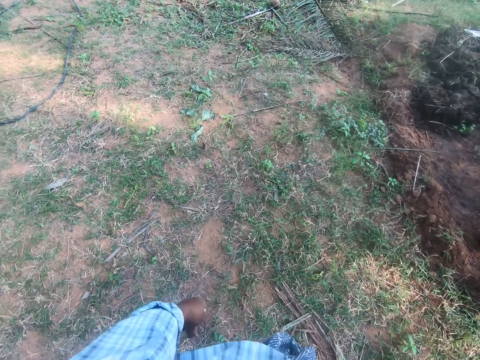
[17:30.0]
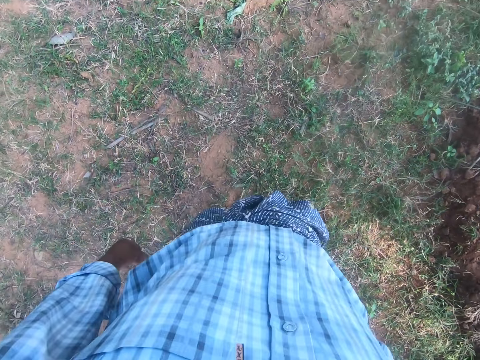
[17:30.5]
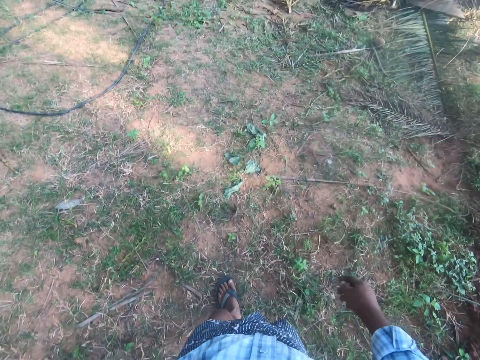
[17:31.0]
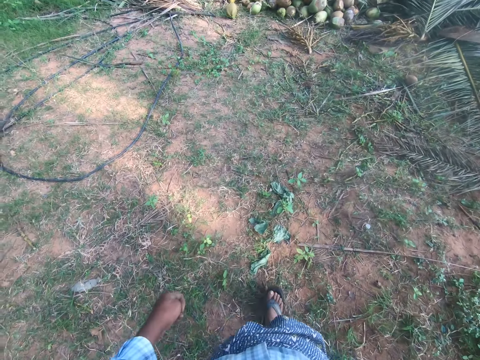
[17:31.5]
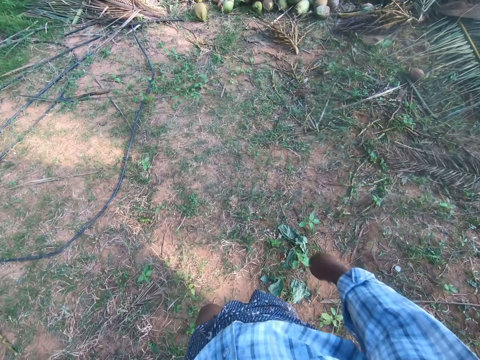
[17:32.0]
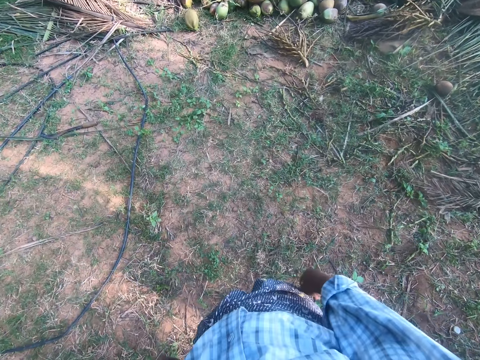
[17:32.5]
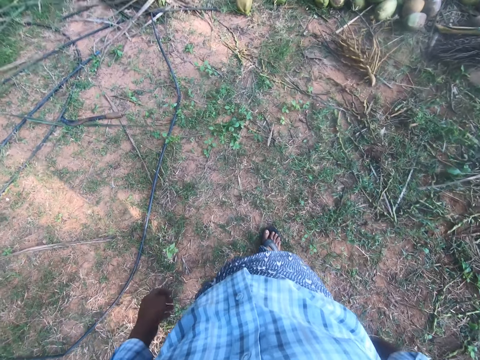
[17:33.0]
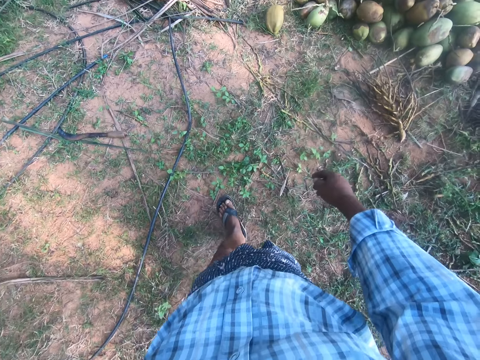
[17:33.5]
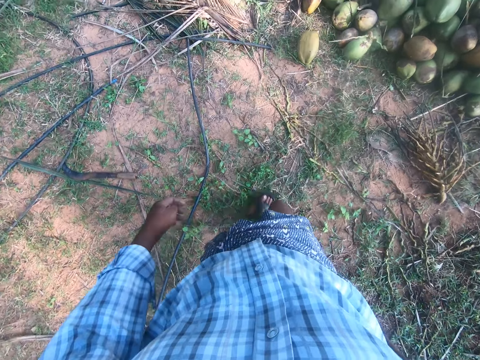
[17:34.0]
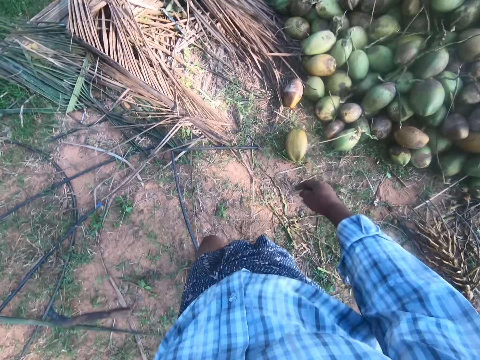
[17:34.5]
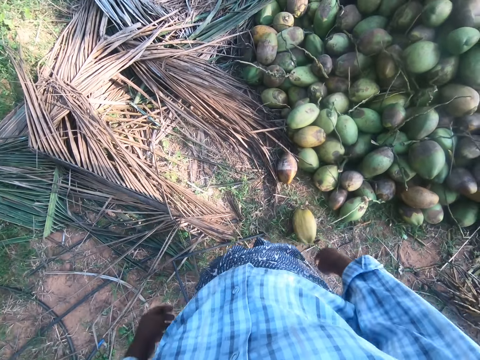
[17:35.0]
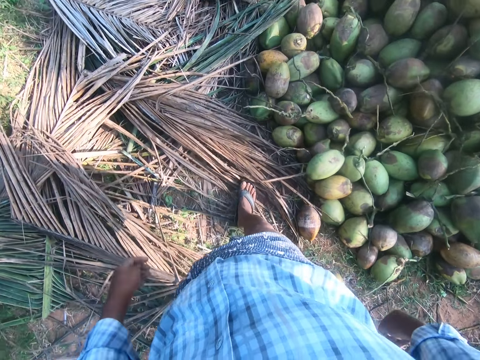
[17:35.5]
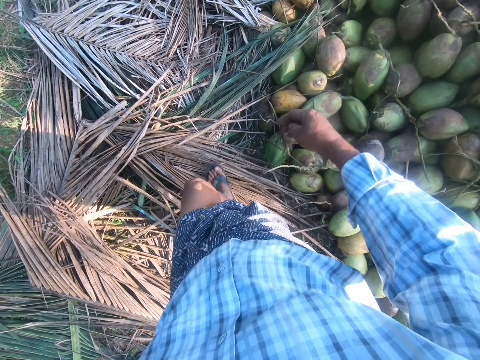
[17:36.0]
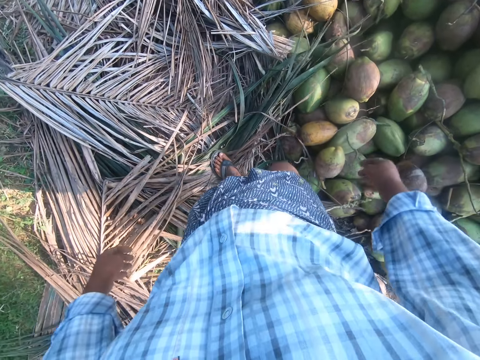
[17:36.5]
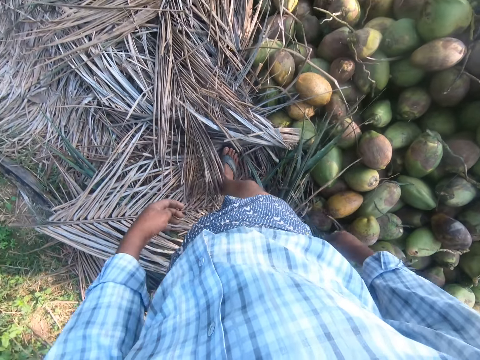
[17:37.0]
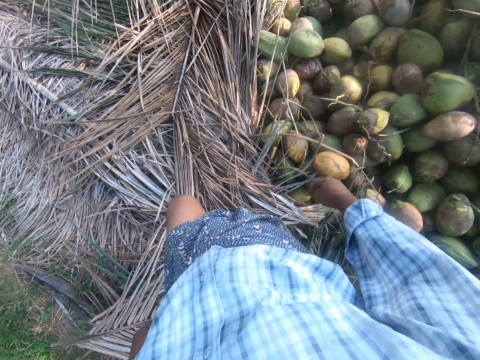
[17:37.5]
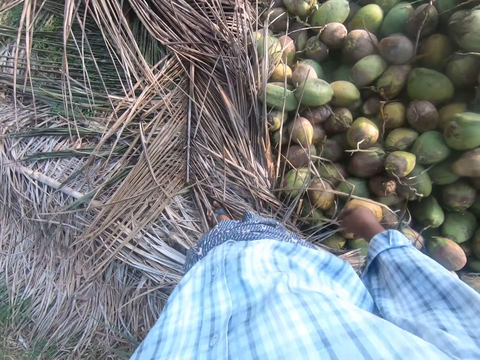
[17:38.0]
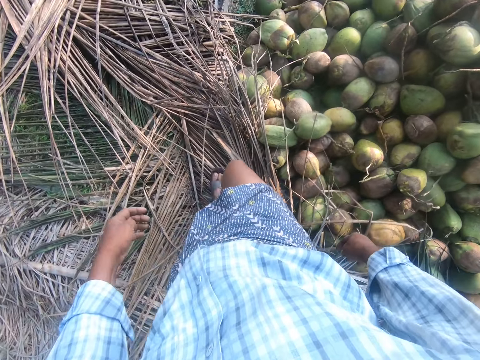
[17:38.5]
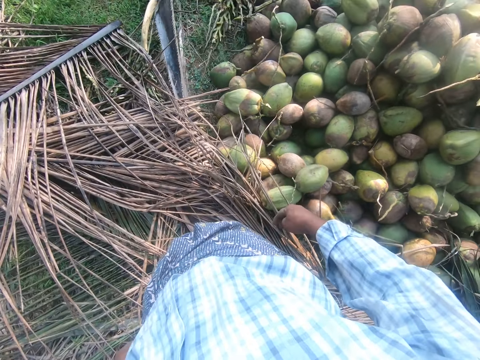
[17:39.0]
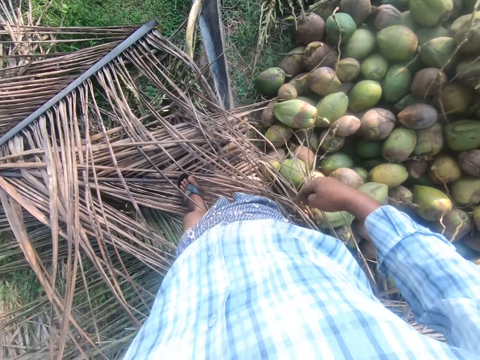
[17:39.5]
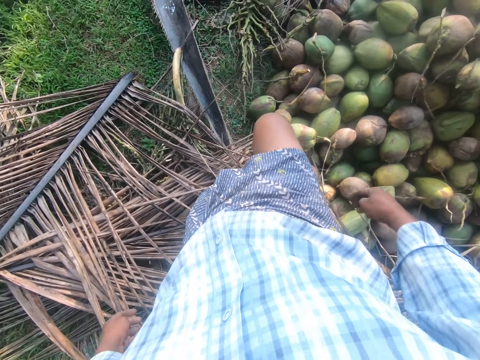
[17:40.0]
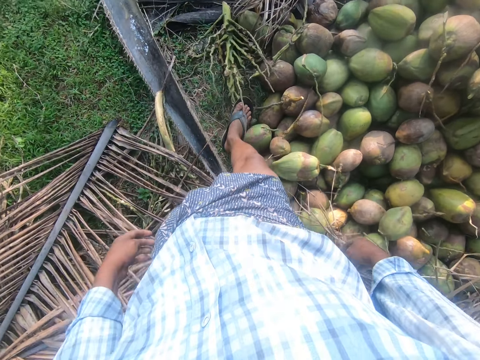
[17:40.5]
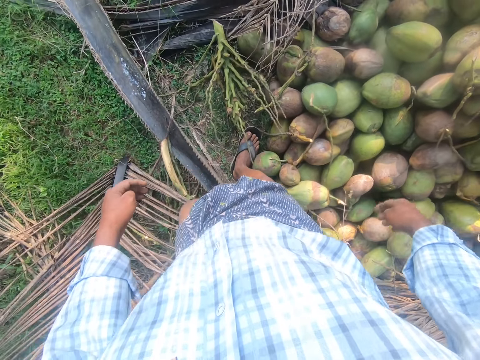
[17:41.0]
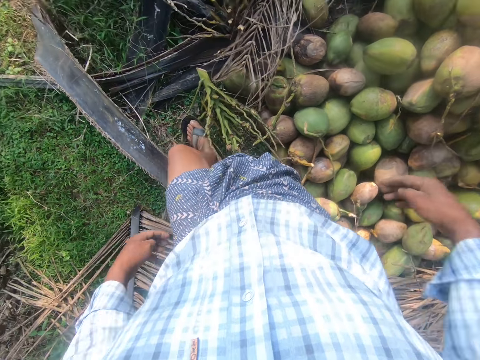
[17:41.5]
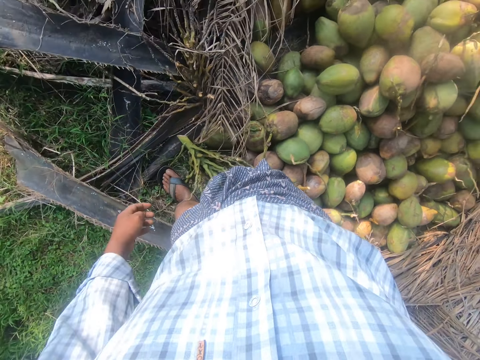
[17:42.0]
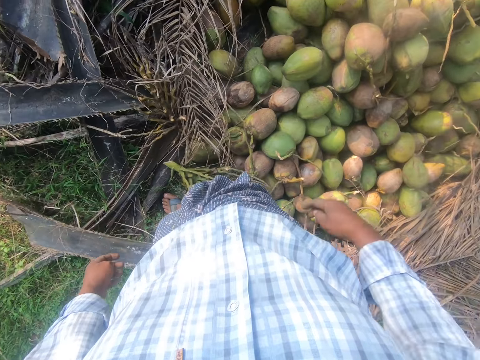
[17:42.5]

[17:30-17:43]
The camera wearer walks back to the heap of coconuts in the garden. They swing the right hand, swing the left hand, swing the right hand, swing the left hand, swing the right hand, swing the left hand, swing the right hand, swing the left hand, swing the right hand, swing the left hand, swing the right hand, swing the left hand, swing the right hand, swing the left hand, and swing the right hand.

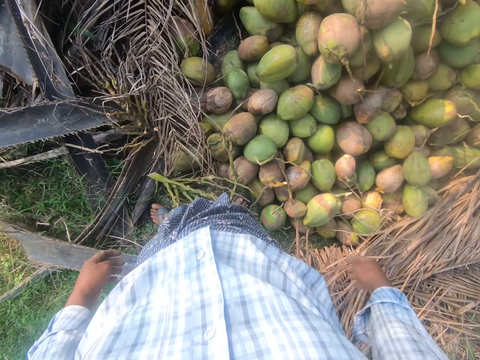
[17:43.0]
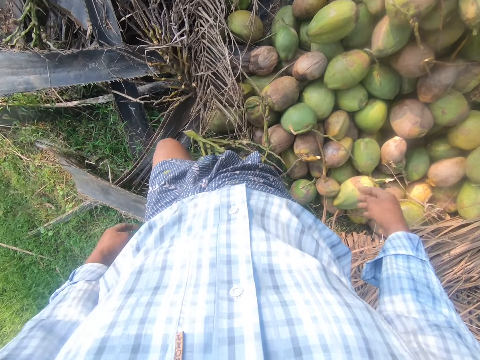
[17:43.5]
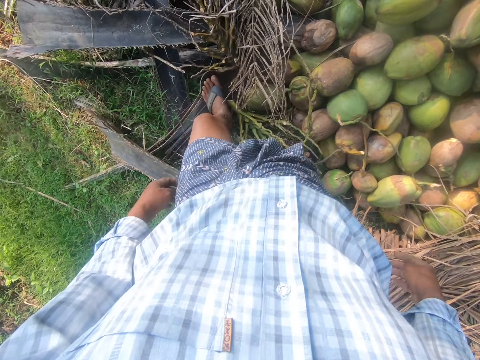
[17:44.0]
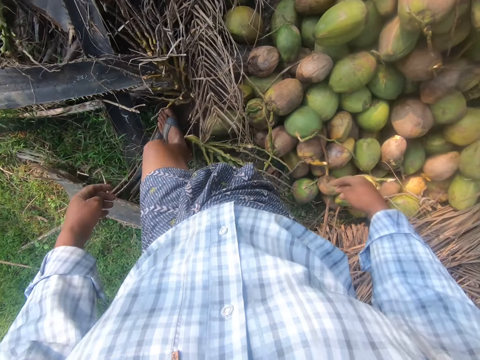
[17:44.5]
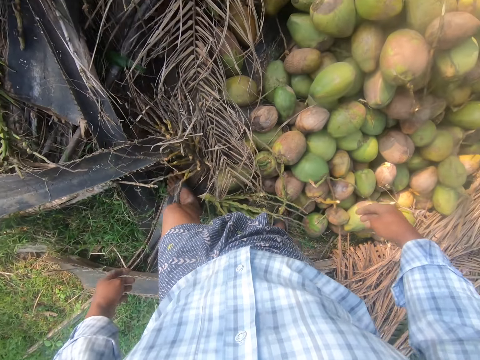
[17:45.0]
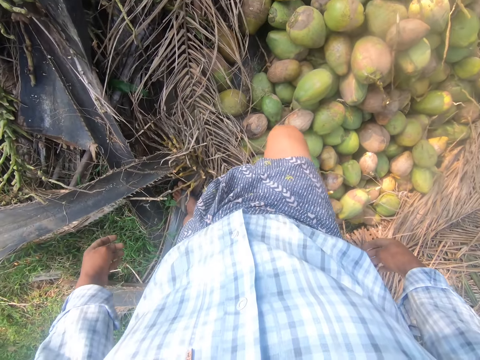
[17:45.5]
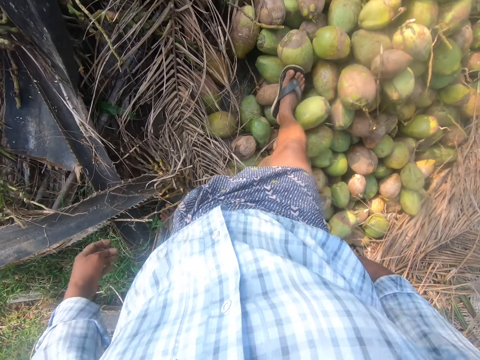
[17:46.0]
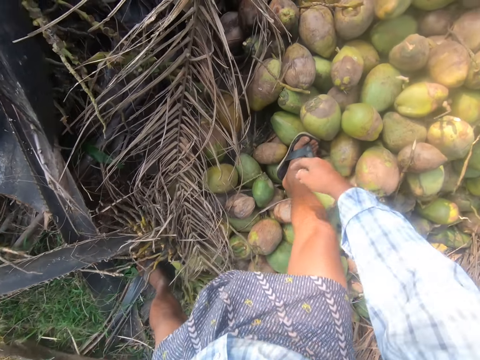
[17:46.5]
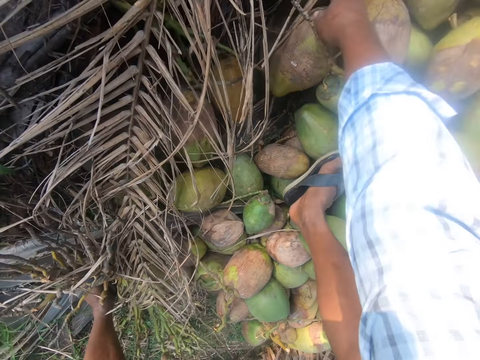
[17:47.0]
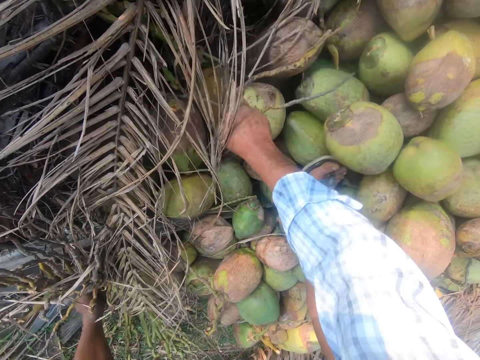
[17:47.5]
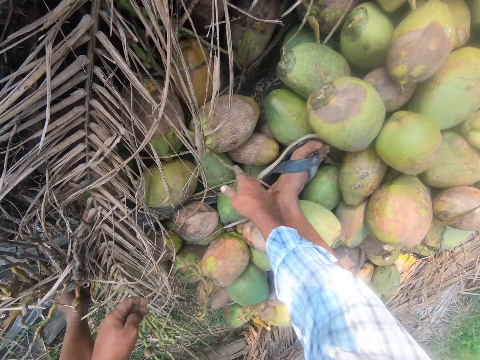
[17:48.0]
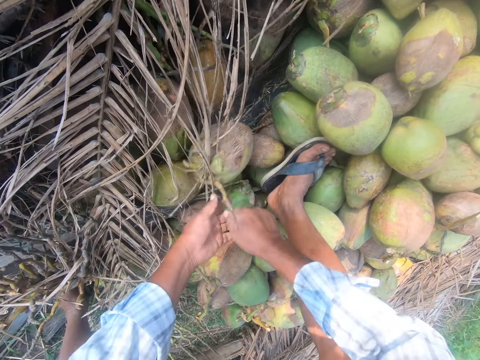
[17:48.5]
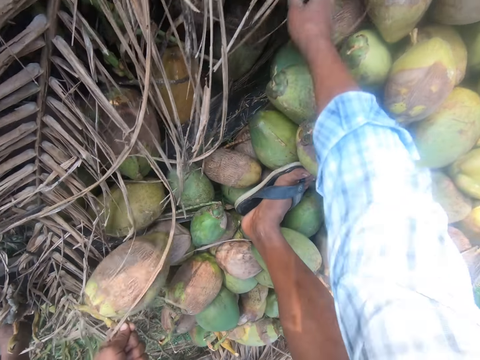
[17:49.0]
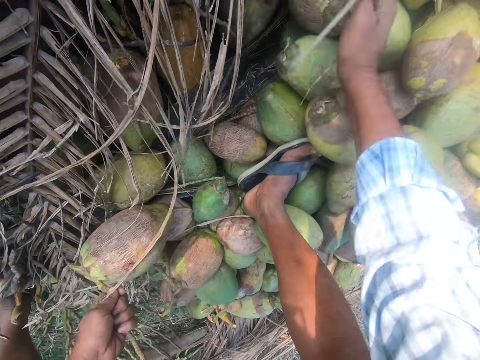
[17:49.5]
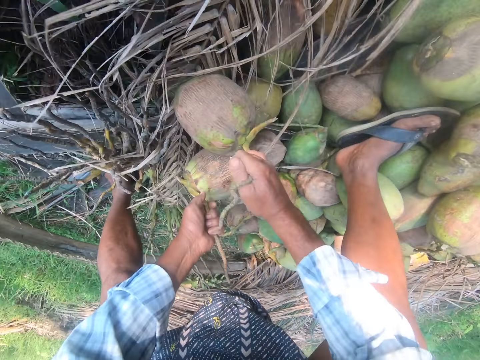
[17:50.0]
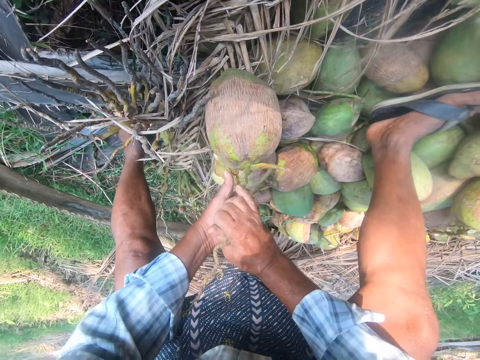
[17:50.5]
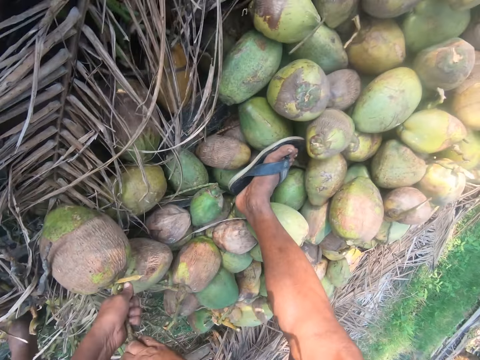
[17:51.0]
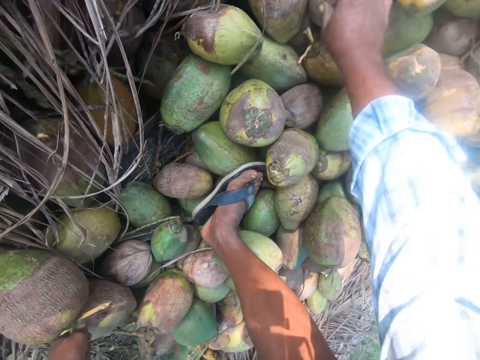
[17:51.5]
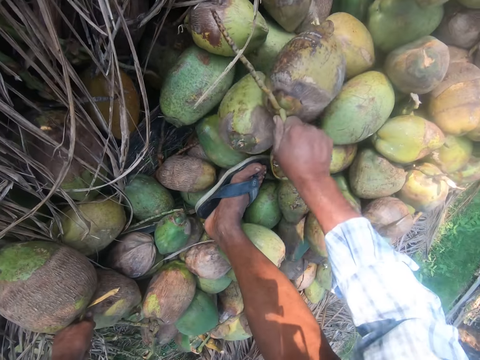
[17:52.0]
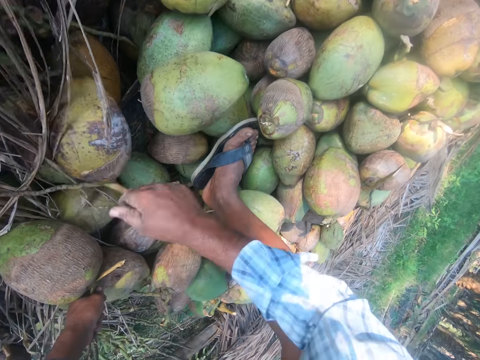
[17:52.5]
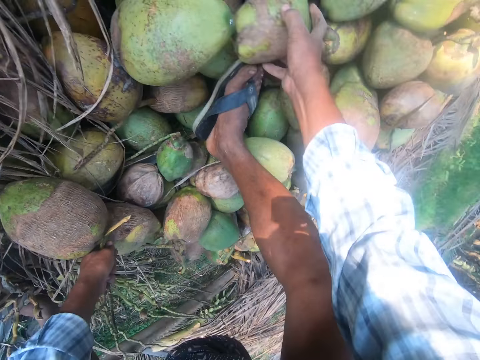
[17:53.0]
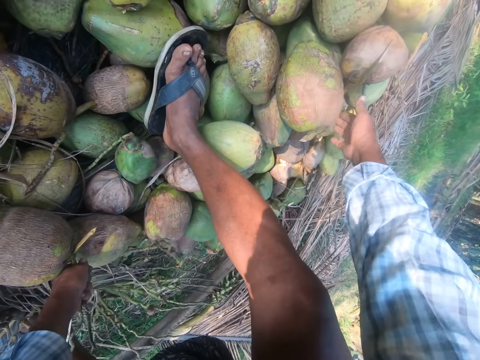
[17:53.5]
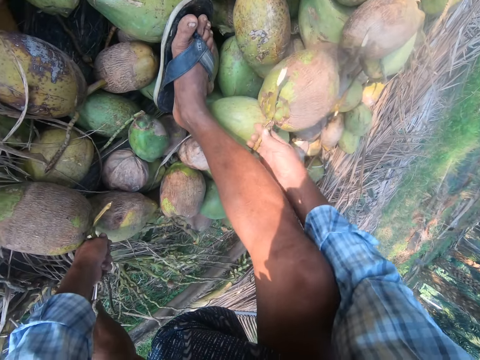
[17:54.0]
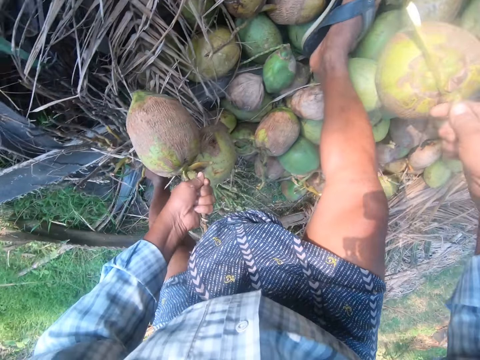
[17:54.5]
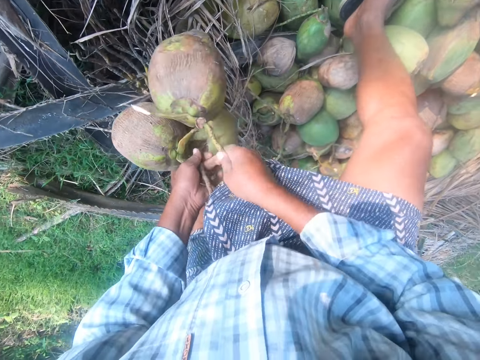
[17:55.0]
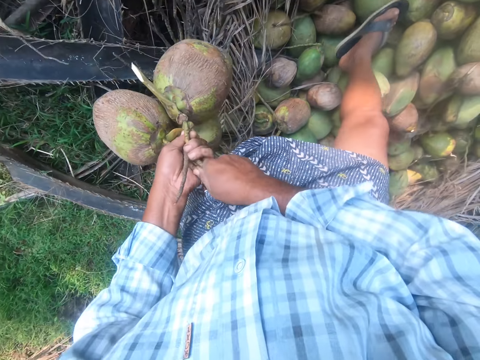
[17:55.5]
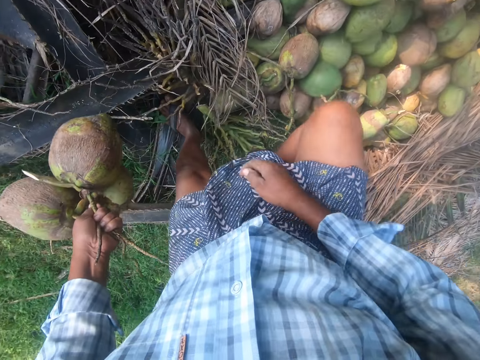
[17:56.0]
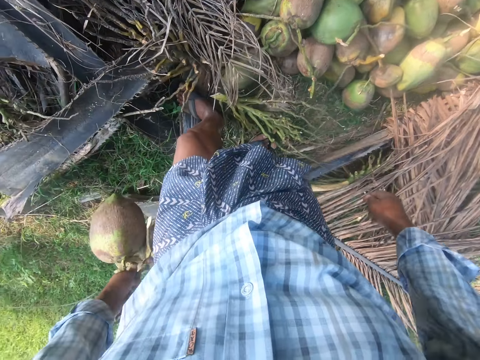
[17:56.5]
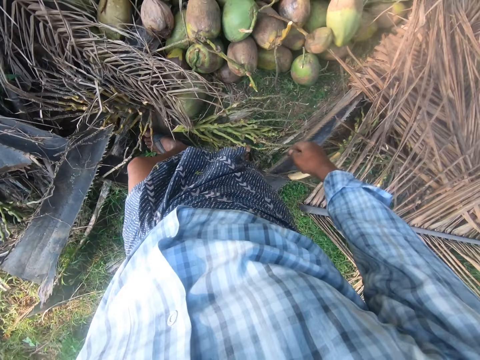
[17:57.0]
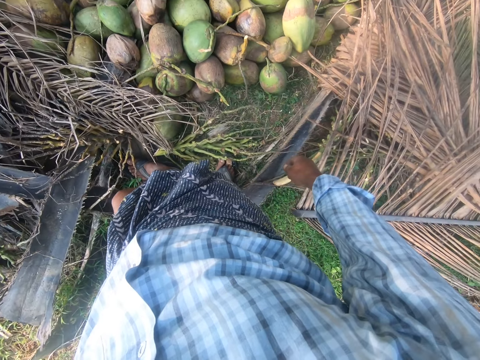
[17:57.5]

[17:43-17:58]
The camera wearer swings the left hand, moves the right leg, steps on the coconut, and swings the right hand. They move the coconut on the ground, swing the left hand, move the coconuts to the left hand, and swing the right hand. They pick a coconut from the floor with the right hand, move the coconuts to the left hand, and swing the right hand. They move the coconut with the right hand, swing the right hand, and move the coconut with the right hand. They pick the coconut with the right hand, move the coconuts to the left hand, and step back.
